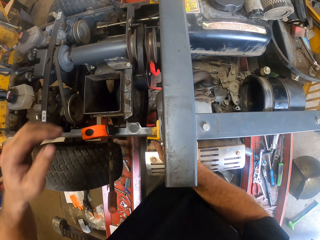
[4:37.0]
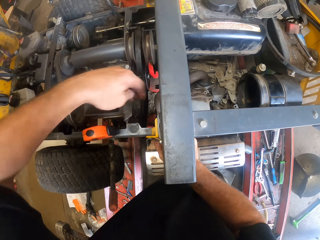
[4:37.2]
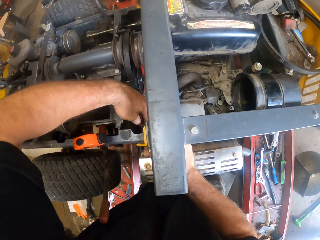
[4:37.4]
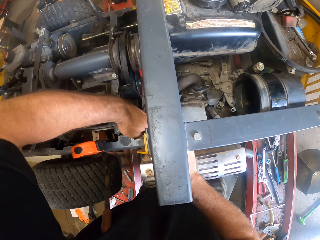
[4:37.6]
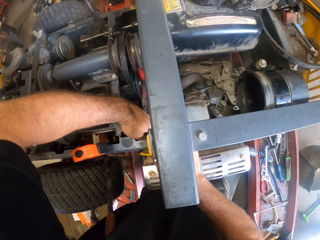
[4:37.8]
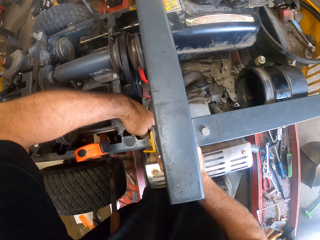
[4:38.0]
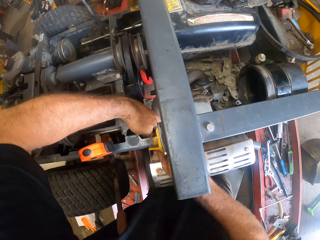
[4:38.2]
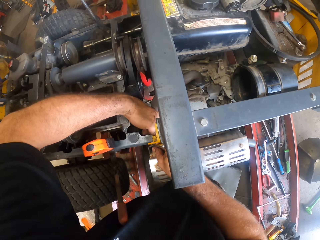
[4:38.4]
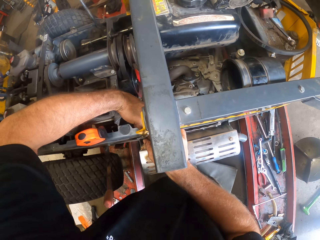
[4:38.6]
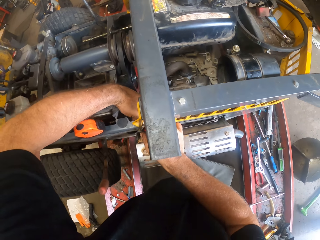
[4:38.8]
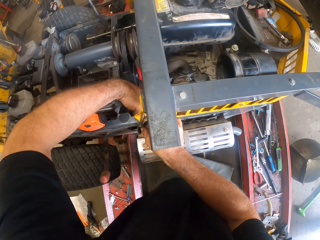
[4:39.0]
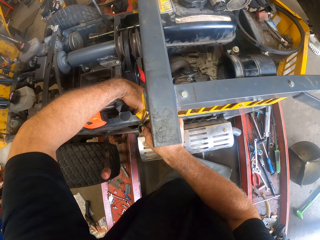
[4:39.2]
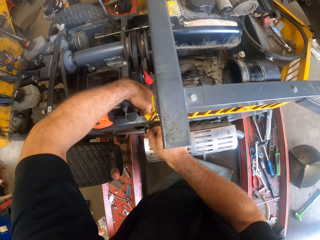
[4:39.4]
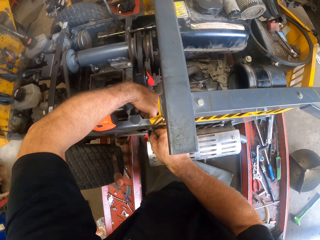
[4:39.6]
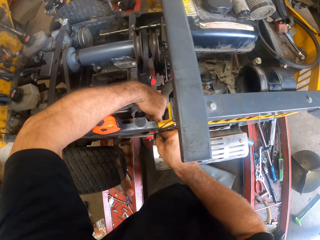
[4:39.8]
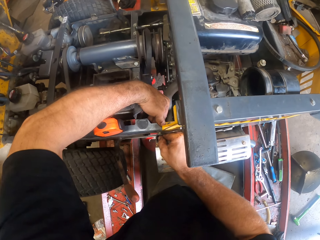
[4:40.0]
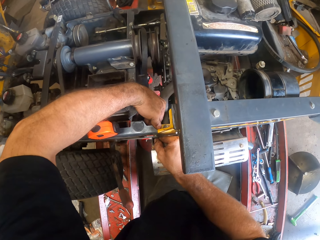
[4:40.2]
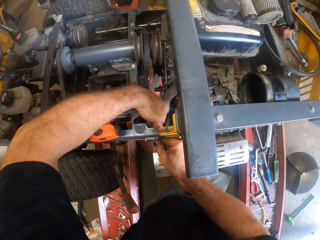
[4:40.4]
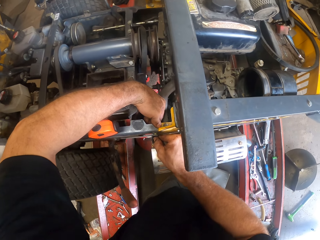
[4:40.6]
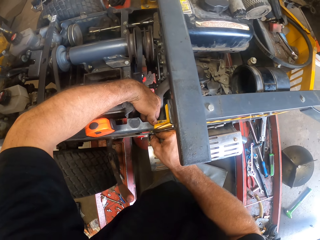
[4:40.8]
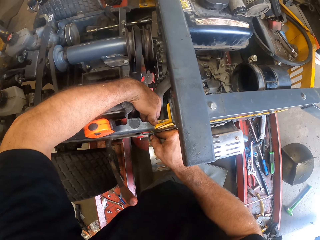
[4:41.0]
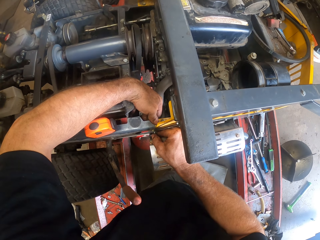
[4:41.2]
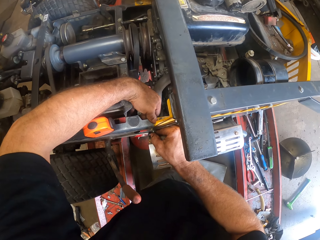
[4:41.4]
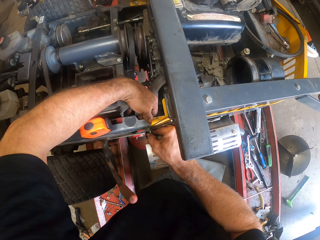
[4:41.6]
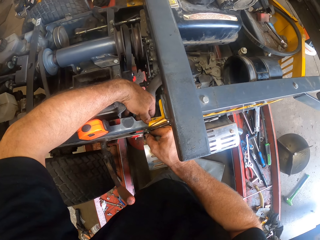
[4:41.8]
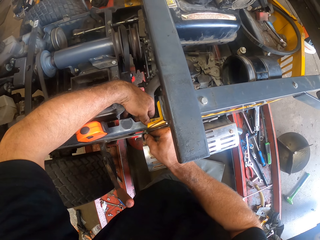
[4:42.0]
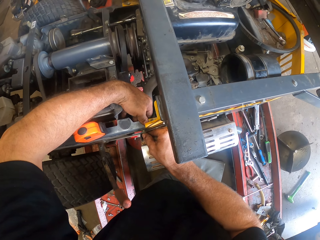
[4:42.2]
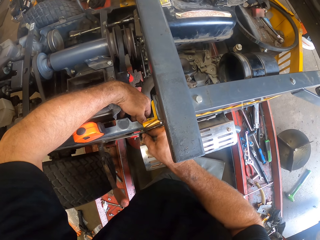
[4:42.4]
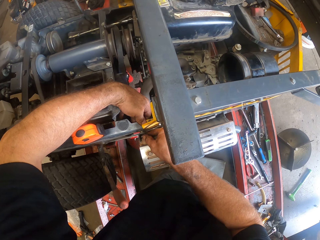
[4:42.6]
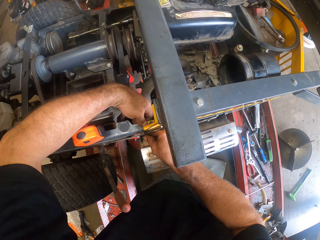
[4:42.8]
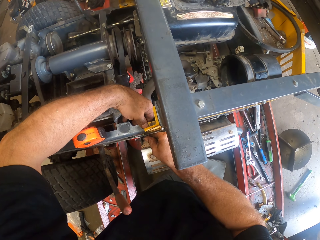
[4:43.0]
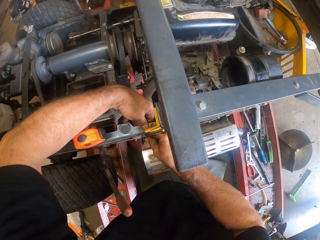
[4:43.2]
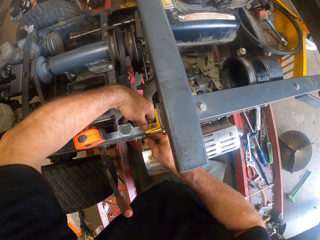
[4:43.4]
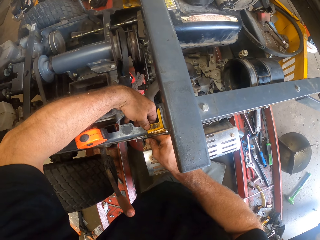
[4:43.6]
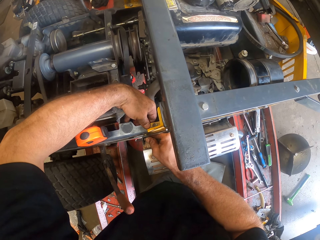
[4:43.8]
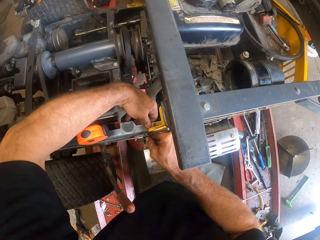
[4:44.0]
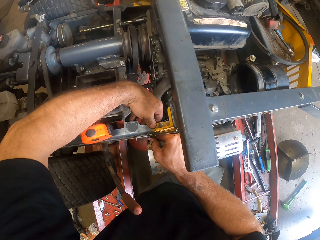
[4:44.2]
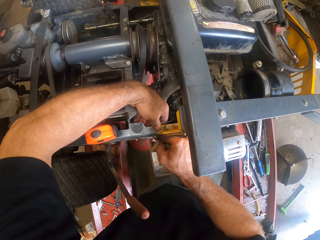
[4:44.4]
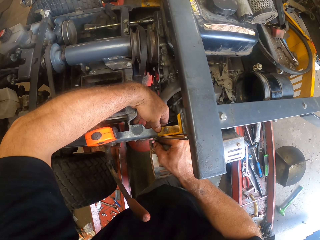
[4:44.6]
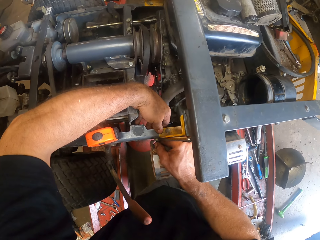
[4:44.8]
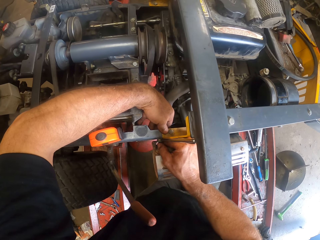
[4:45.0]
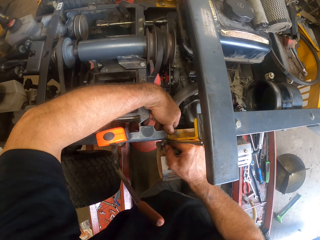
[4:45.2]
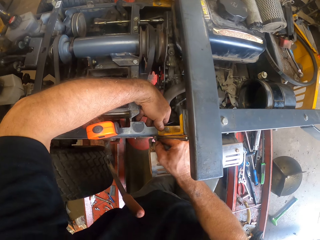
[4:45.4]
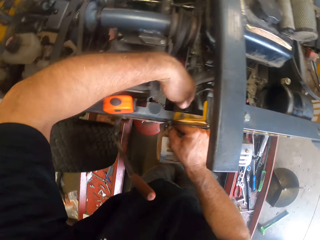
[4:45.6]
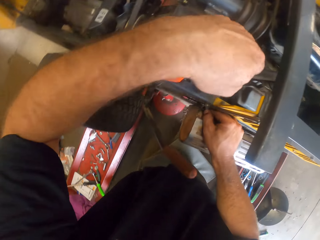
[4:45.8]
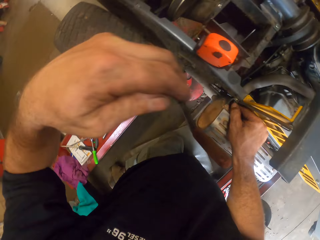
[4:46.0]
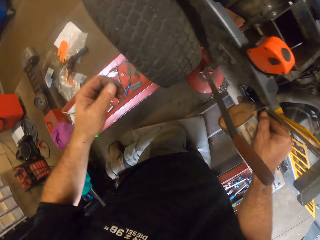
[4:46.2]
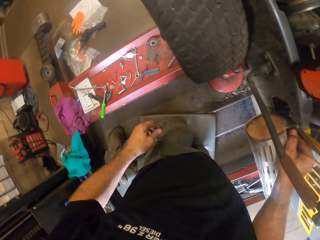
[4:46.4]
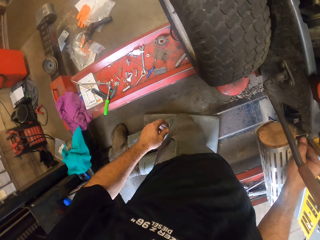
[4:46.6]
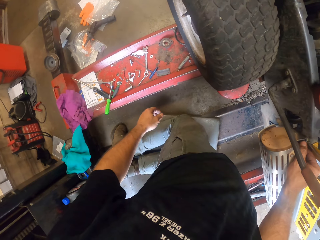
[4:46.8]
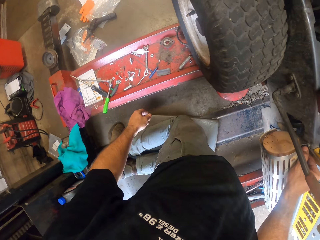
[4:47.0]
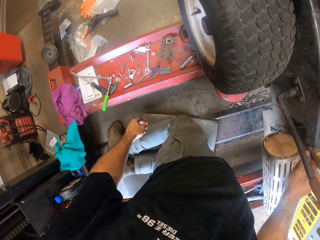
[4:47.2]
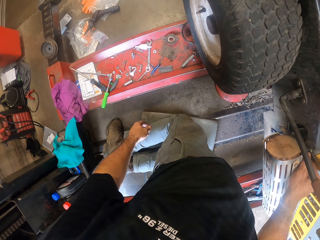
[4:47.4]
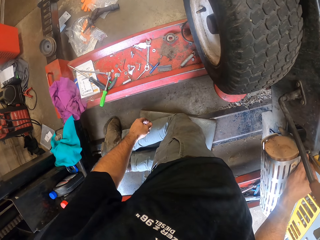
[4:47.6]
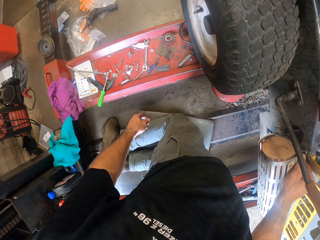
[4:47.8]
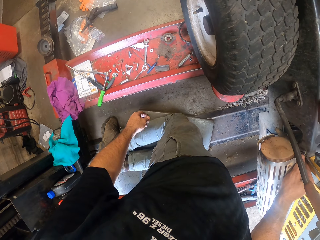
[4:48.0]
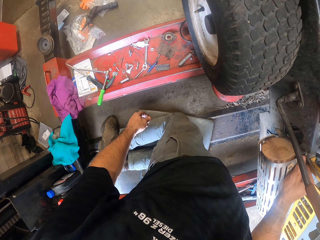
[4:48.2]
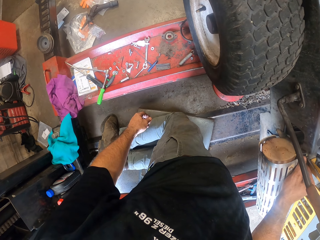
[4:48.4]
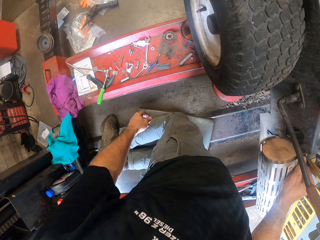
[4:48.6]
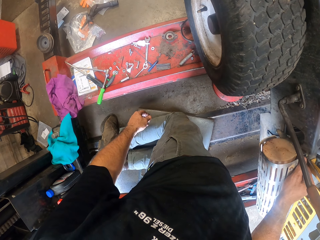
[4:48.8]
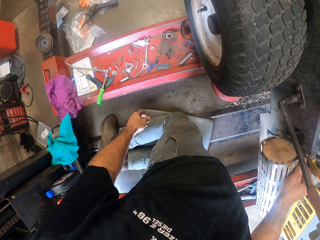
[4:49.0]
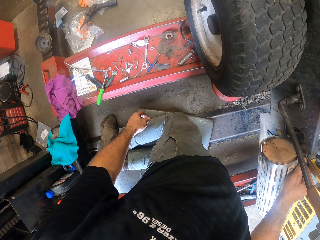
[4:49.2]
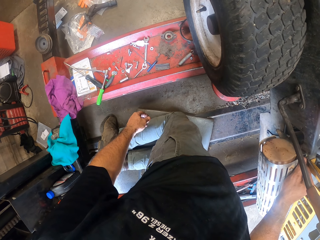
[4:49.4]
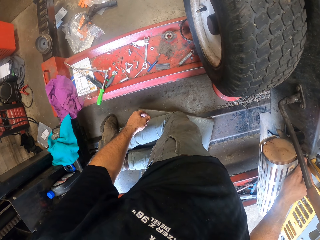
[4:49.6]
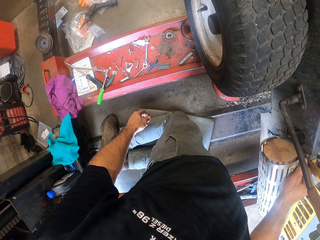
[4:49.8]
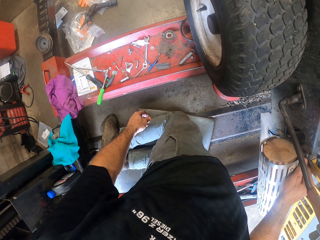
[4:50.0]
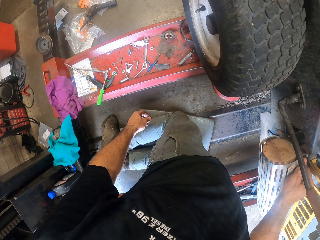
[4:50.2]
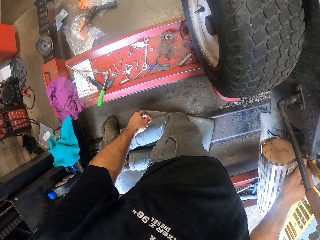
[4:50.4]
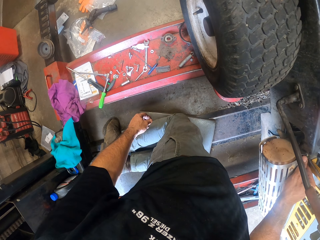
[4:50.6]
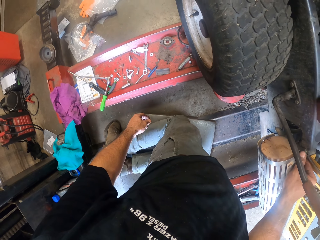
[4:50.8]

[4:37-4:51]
The camera wearer lifts the left hand and tightens the bolt of the lawnmower. They look around.

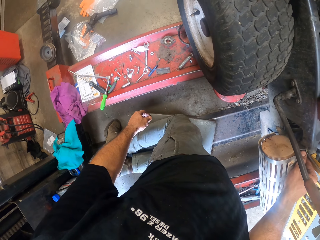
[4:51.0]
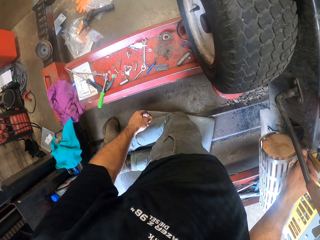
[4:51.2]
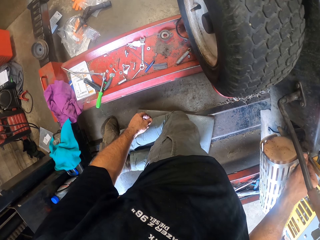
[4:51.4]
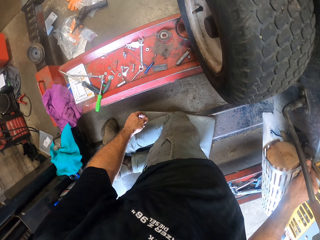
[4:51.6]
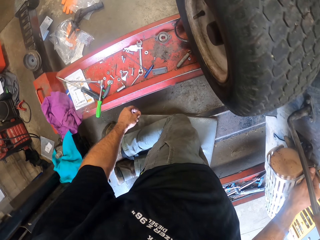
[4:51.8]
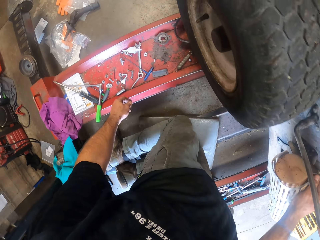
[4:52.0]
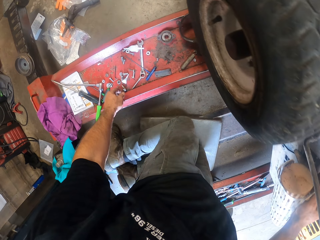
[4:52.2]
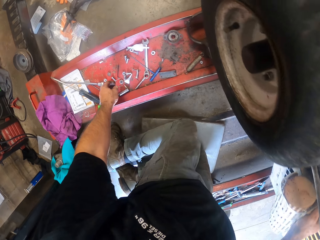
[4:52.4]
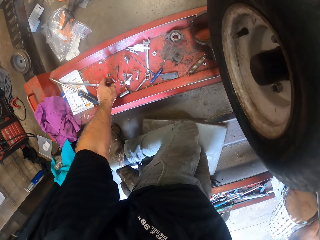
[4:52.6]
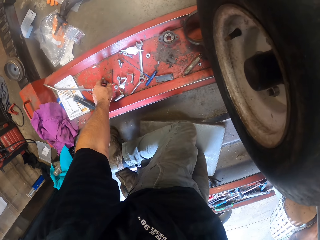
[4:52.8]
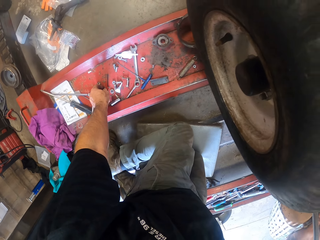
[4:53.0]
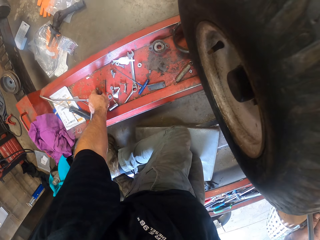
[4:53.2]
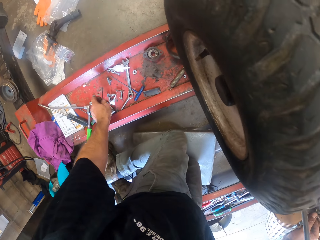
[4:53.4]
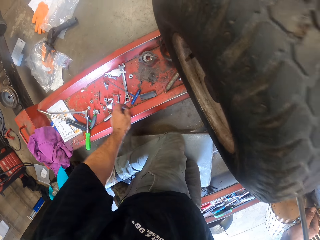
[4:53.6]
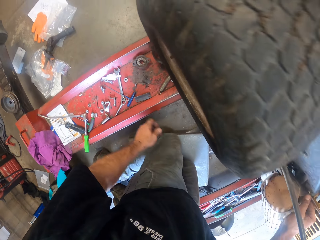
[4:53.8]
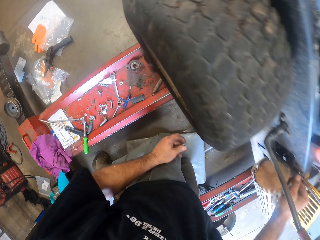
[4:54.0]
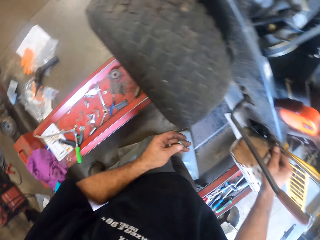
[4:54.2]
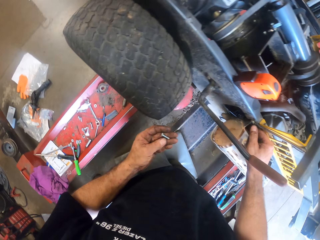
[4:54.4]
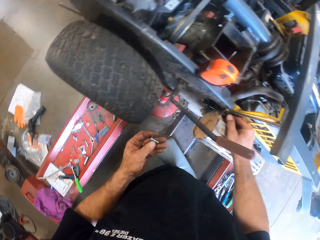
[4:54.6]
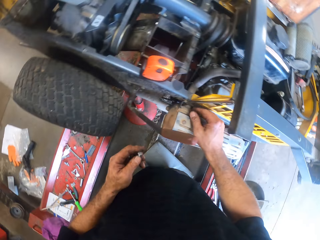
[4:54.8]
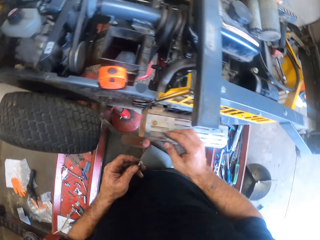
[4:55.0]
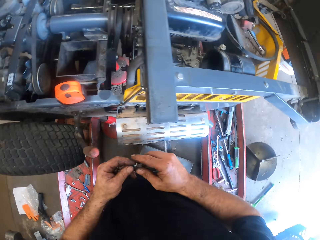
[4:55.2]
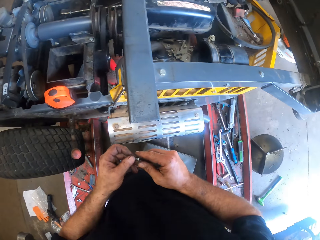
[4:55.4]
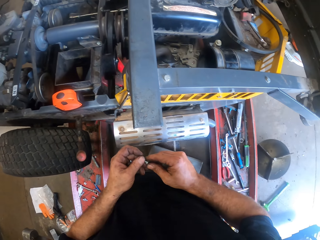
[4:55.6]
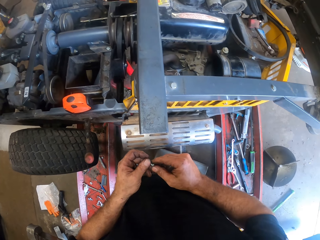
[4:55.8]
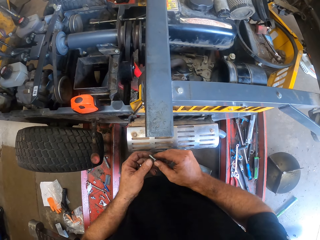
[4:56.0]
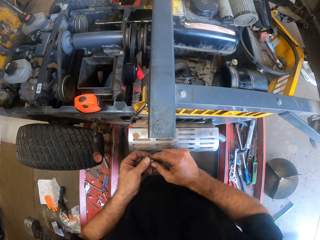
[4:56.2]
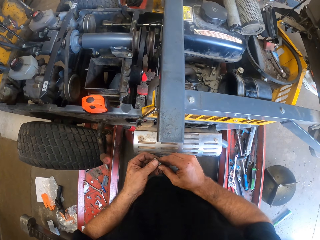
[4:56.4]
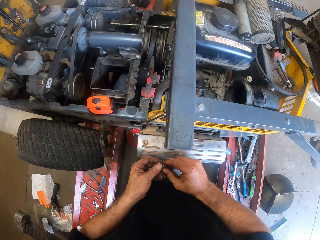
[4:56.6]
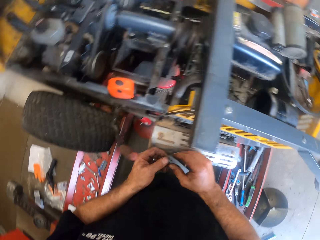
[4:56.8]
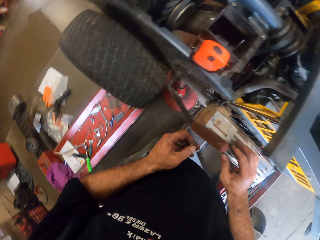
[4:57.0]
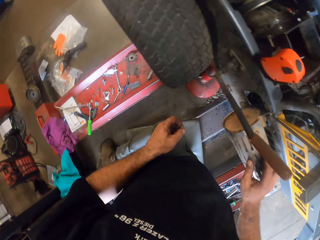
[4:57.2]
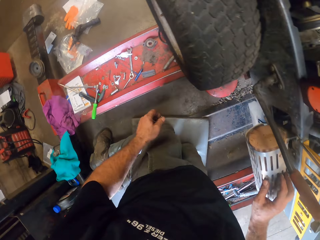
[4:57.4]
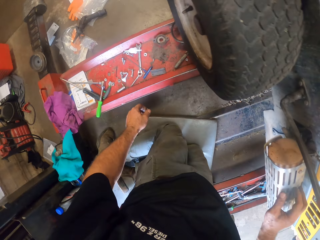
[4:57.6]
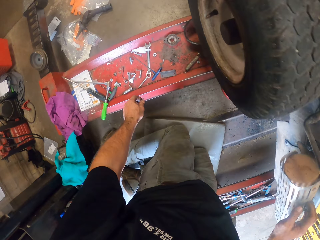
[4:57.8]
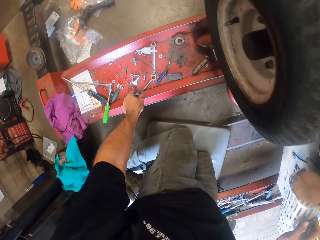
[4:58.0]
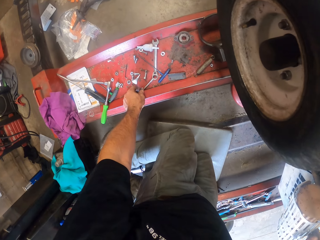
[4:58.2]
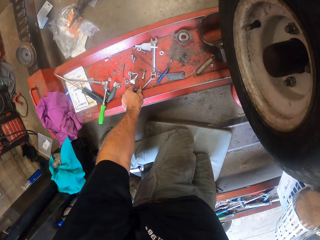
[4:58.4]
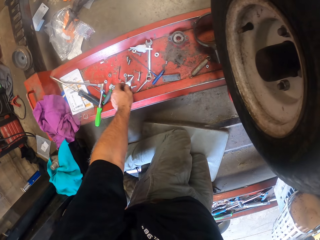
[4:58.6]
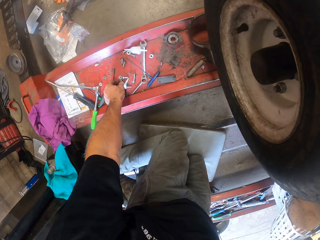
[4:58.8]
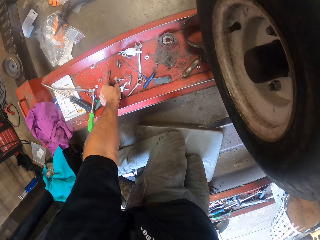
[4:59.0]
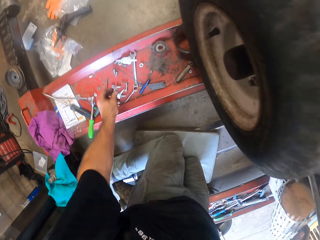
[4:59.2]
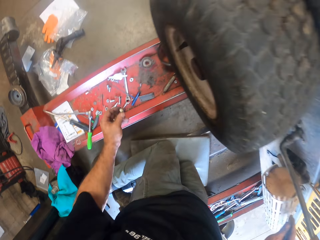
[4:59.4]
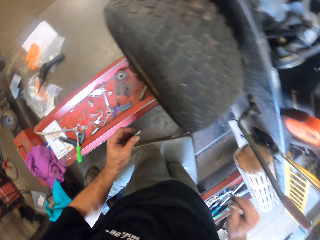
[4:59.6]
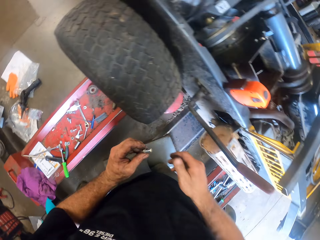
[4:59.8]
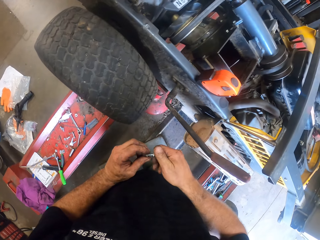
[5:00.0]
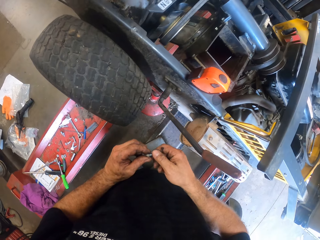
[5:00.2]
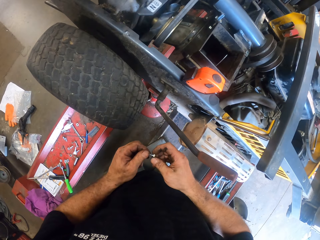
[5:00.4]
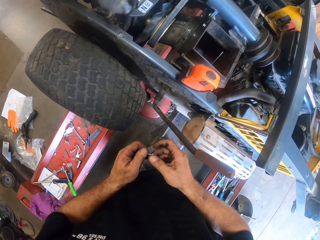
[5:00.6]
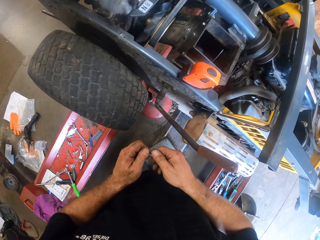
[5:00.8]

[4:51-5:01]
The camera wearer picks up a nut or iron nail with his left hand from the rail. He adjusts the nut in his hand. He drops the nut with his left hand from the rail. He picks up another nut with his left hand from the rail.
